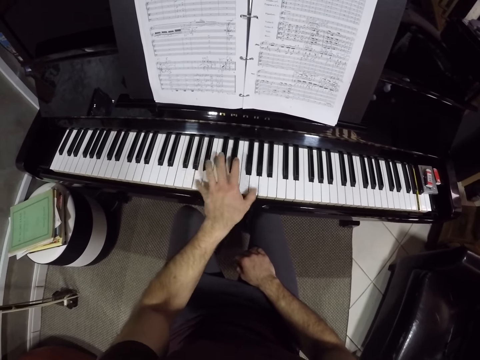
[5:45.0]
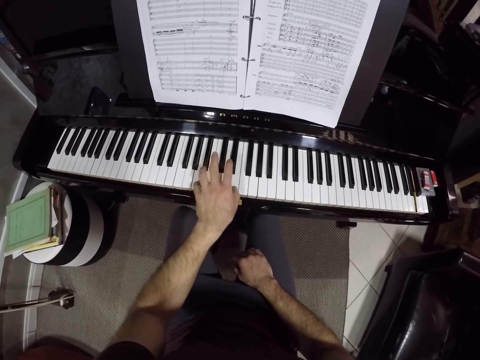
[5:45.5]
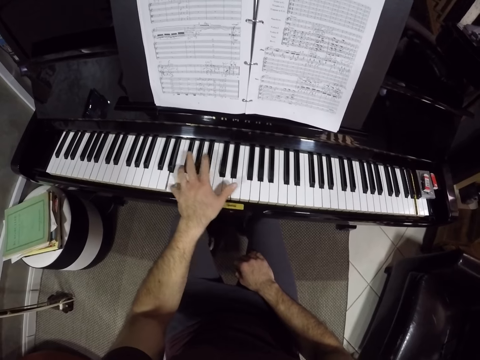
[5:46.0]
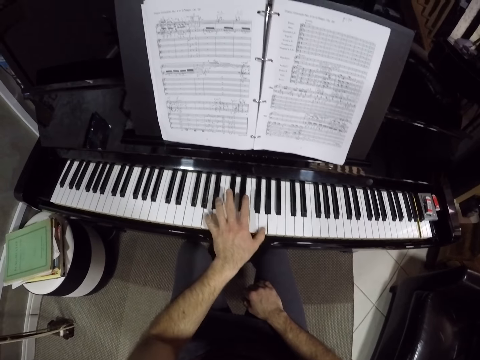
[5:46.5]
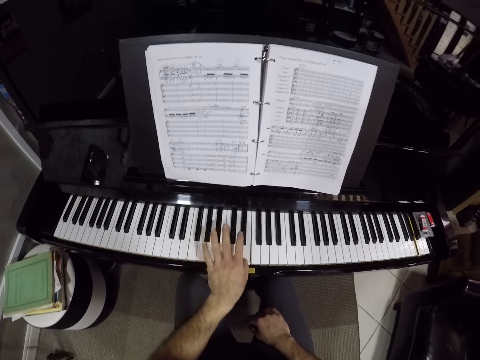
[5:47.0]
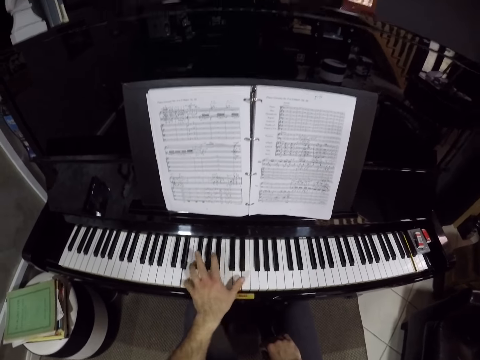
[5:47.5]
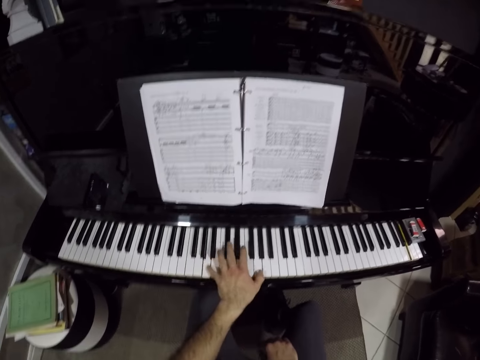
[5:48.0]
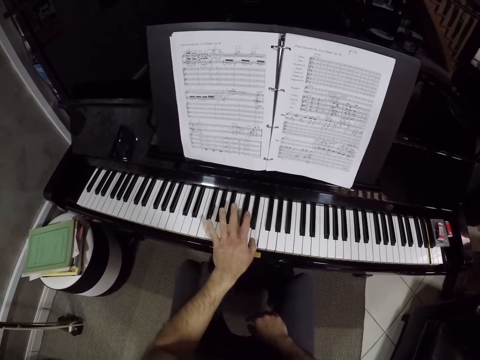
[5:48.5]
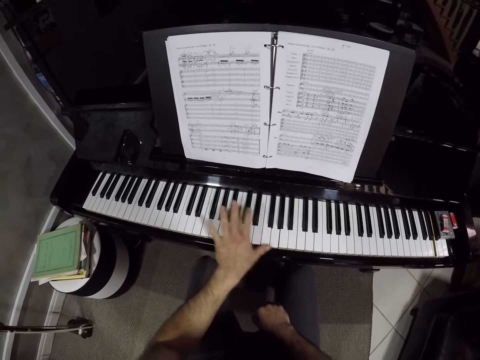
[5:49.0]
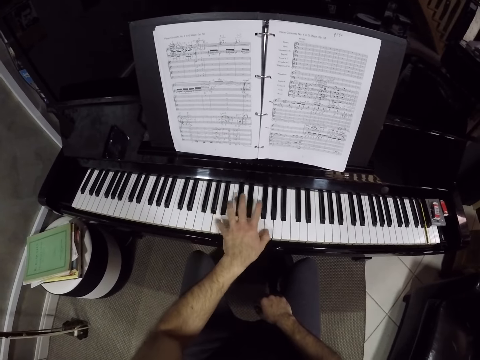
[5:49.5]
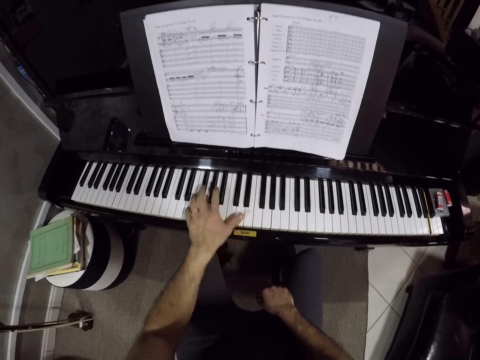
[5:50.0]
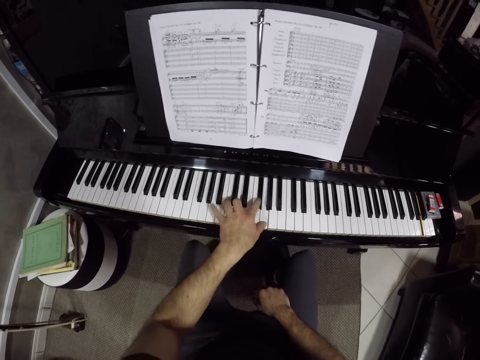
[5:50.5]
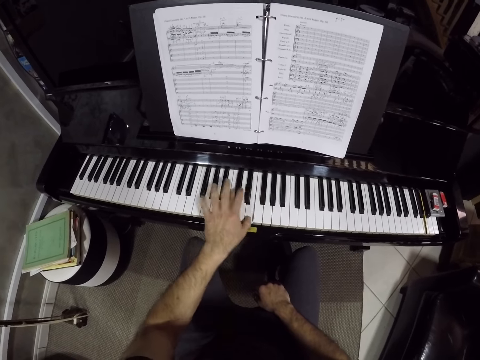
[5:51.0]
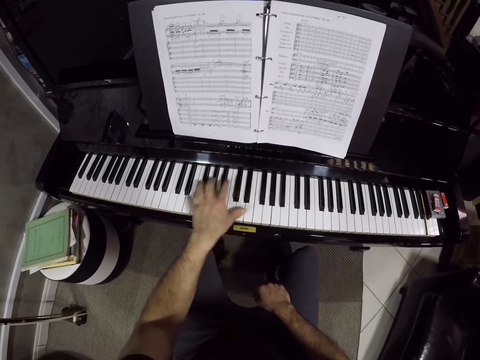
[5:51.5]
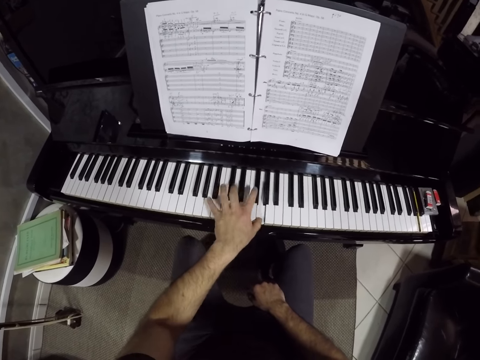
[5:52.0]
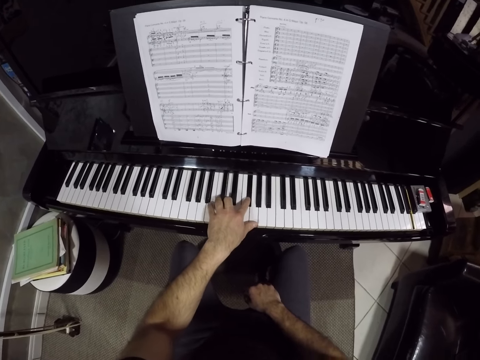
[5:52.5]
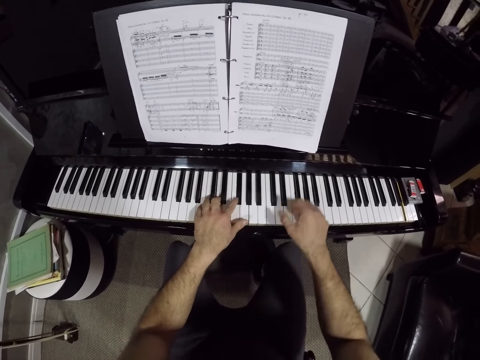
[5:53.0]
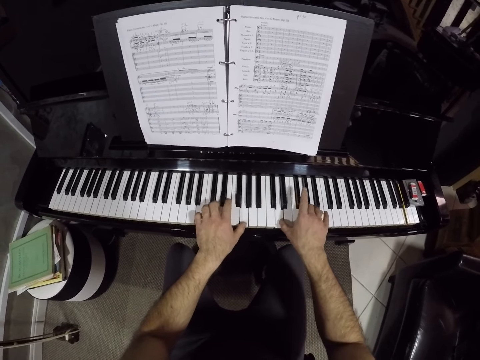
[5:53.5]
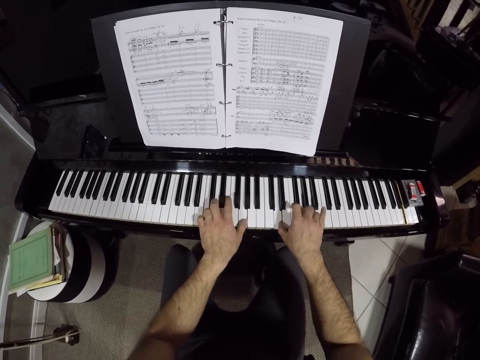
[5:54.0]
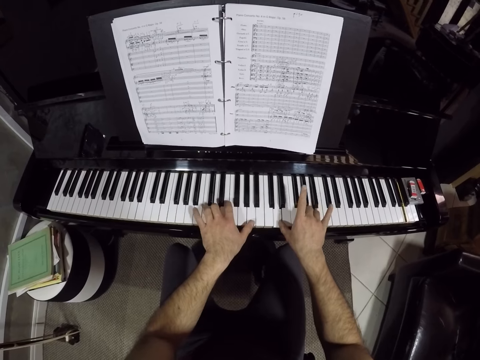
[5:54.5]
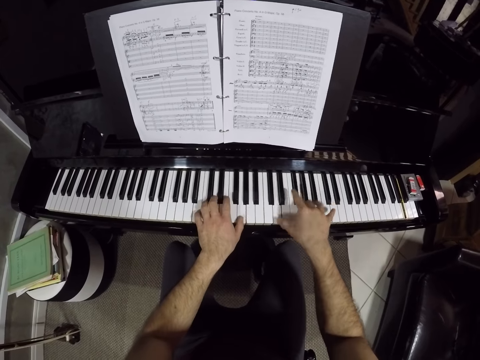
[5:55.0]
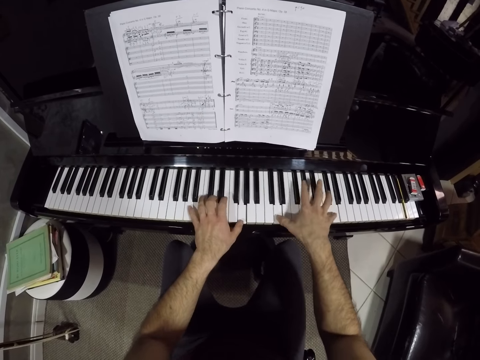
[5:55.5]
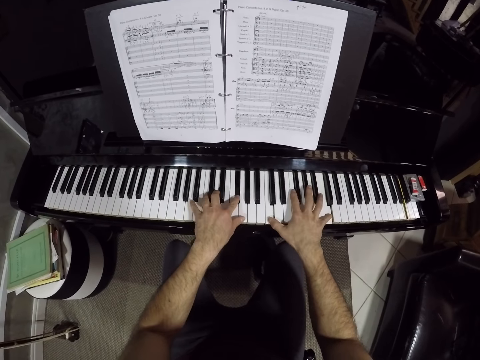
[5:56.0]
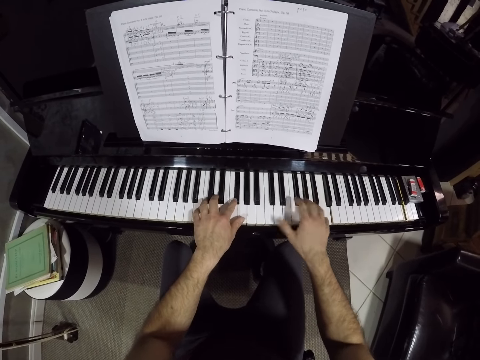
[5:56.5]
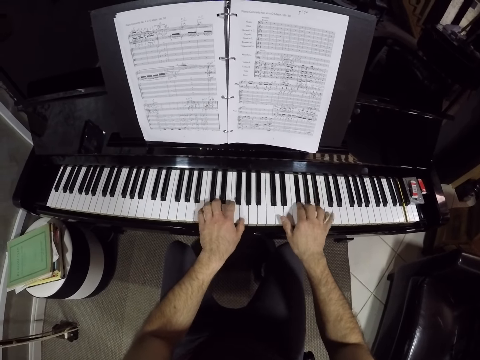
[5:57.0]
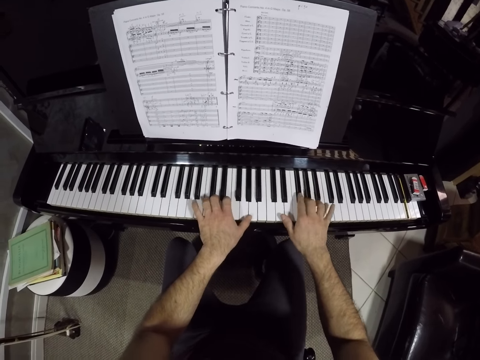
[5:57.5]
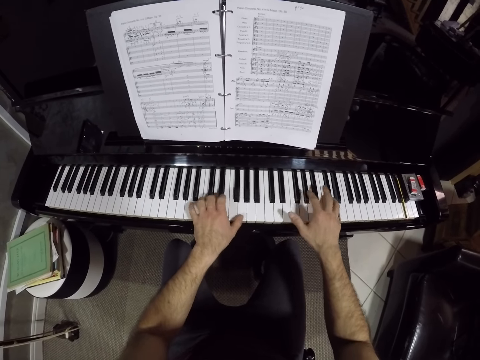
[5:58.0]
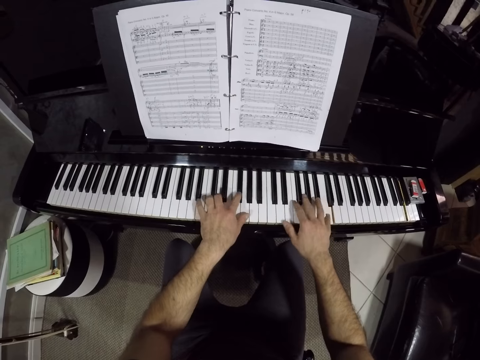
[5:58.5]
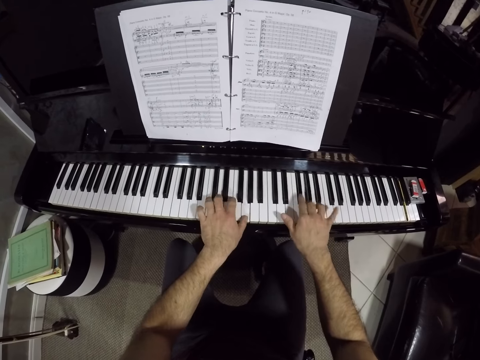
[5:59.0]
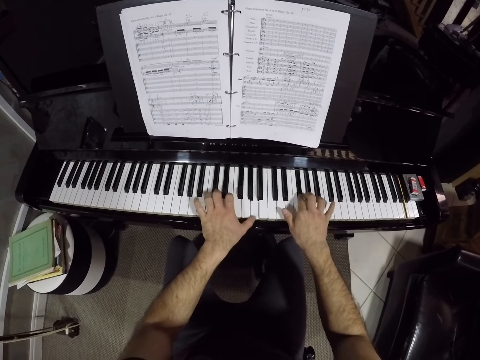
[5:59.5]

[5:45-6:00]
The camera wearer looks. He plays on the piano with both hands.

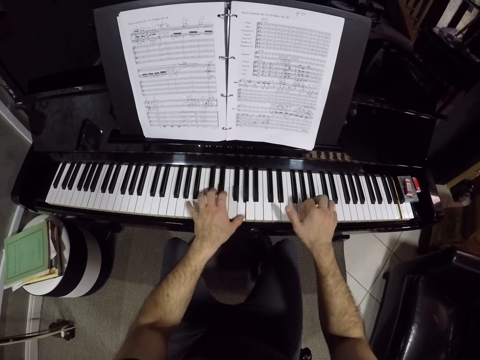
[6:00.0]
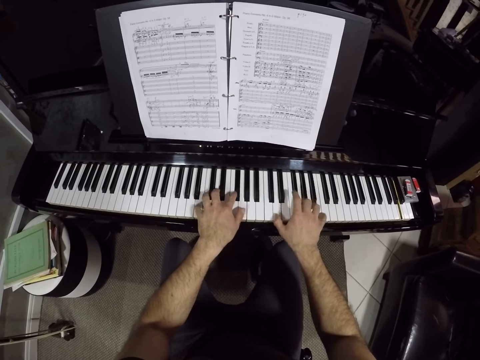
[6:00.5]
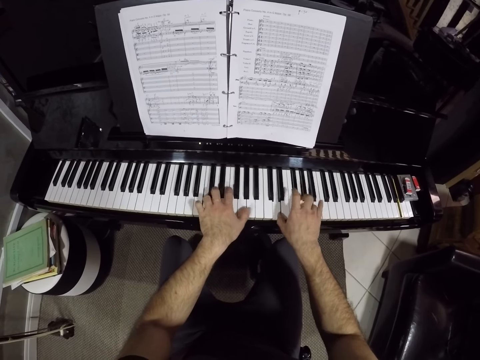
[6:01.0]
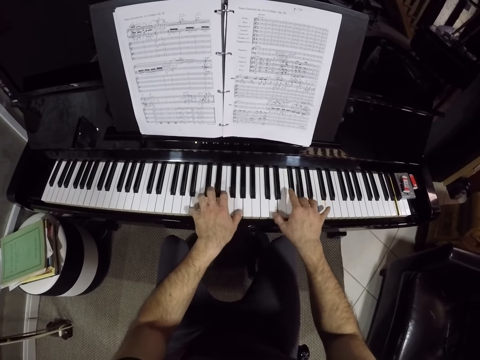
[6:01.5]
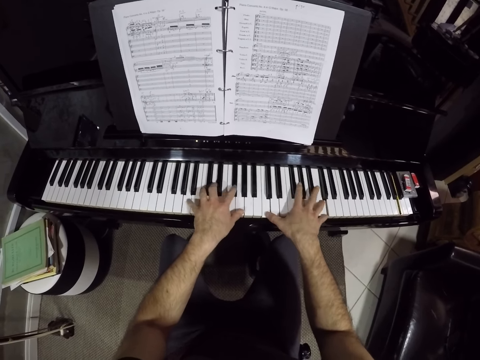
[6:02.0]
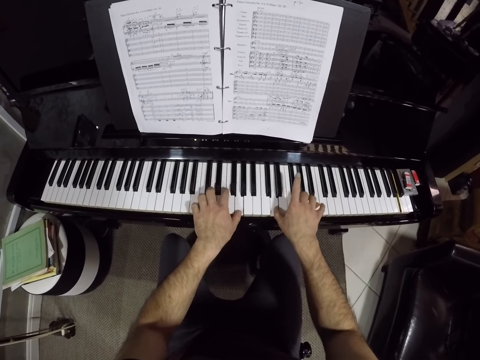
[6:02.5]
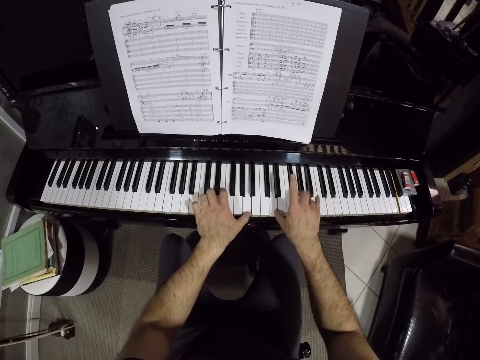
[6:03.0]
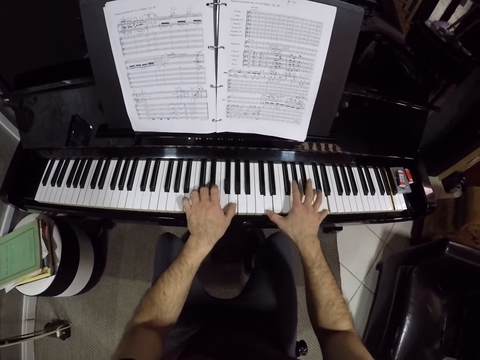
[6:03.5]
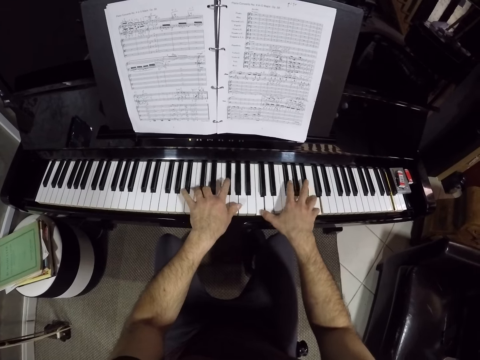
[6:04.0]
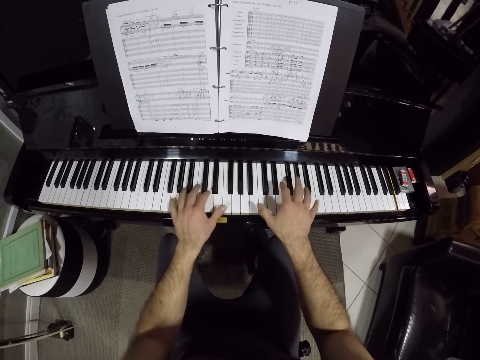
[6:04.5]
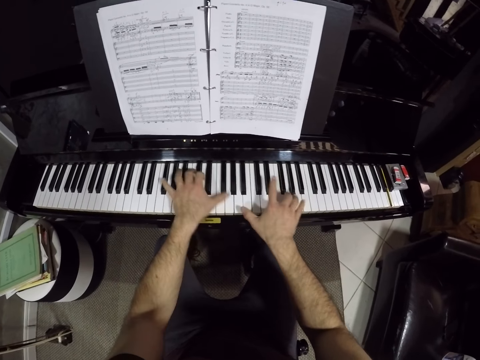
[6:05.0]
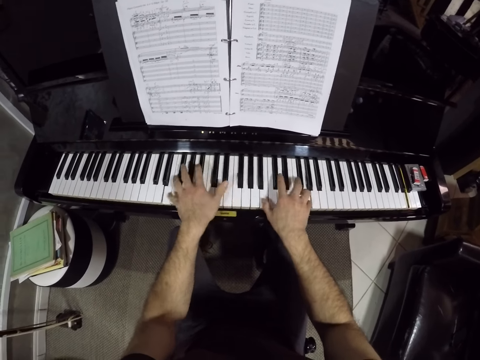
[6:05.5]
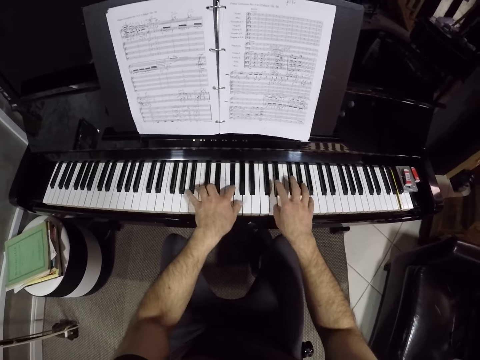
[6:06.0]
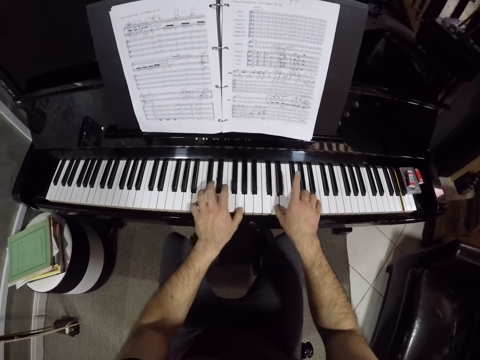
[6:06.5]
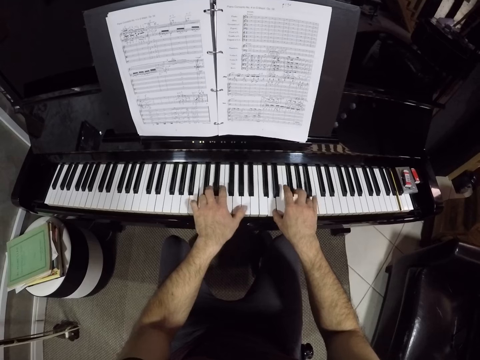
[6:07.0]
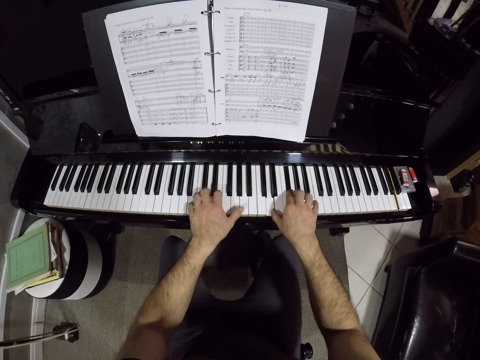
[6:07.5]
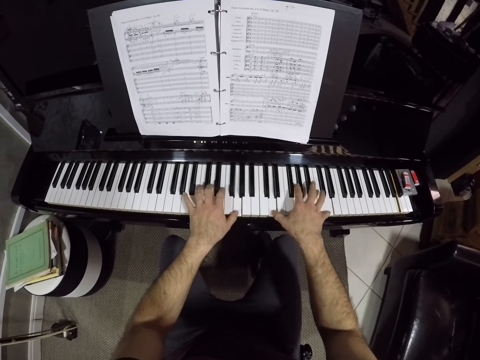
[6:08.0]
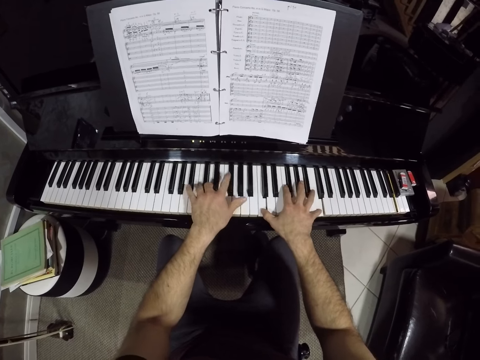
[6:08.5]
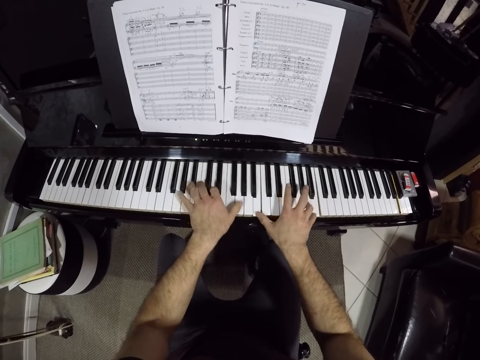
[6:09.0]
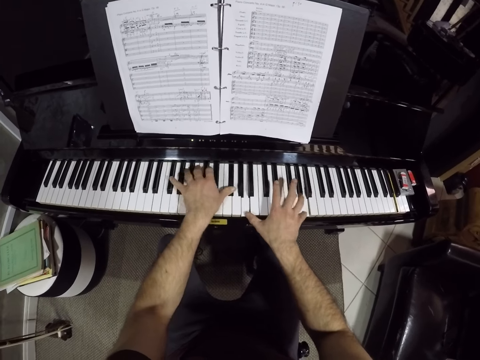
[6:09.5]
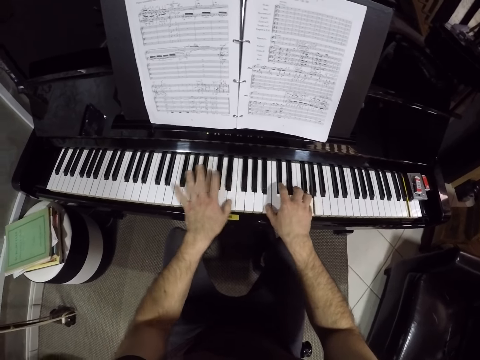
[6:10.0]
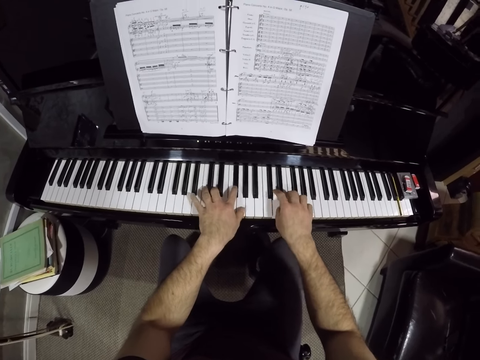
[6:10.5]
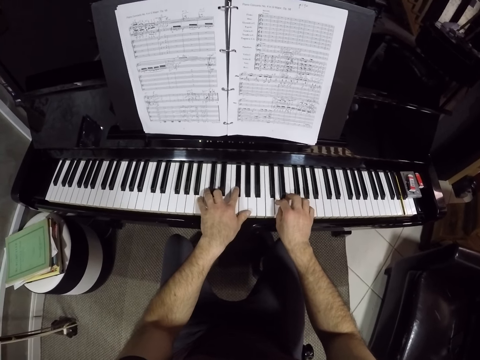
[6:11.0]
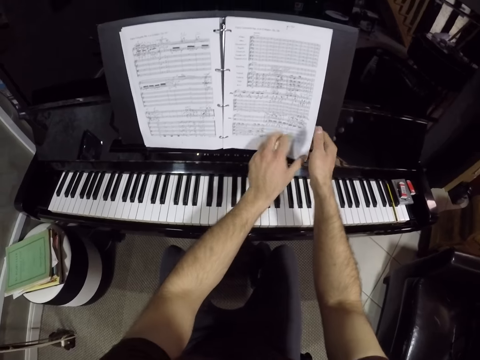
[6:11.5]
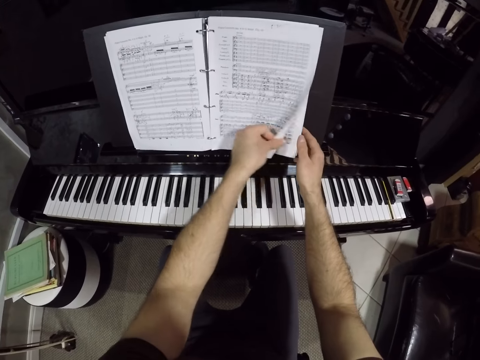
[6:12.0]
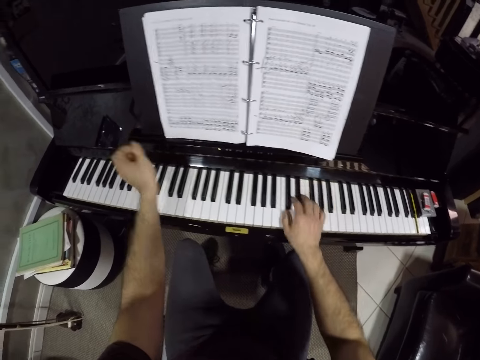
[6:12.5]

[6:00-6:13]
The camera wearer adjusts a music book on the piano with his right hand. He turns over the music book on the piano with his left hand.
